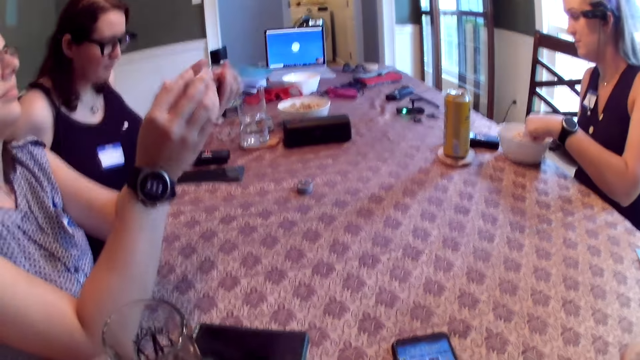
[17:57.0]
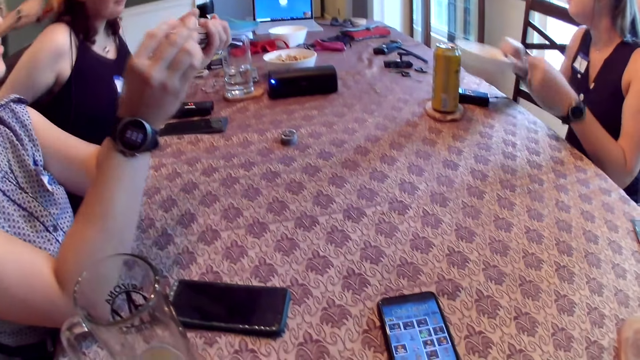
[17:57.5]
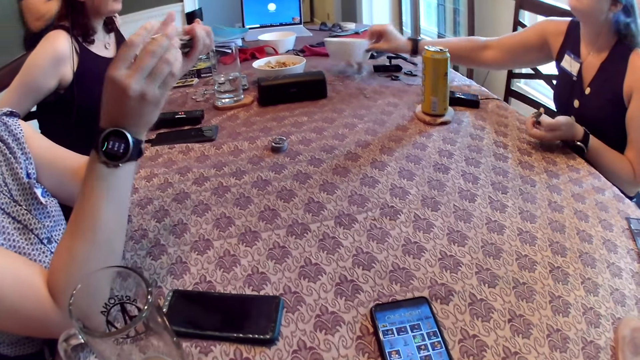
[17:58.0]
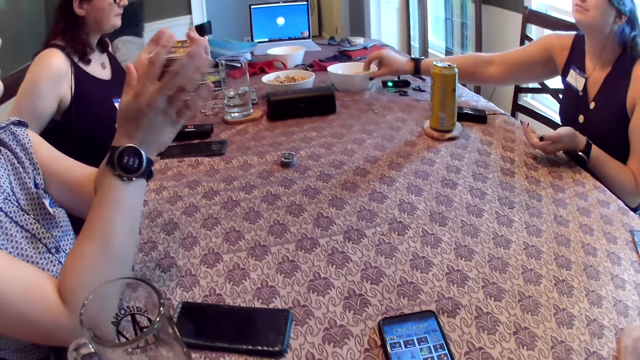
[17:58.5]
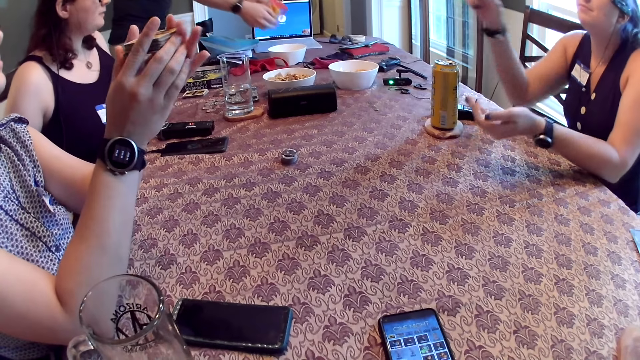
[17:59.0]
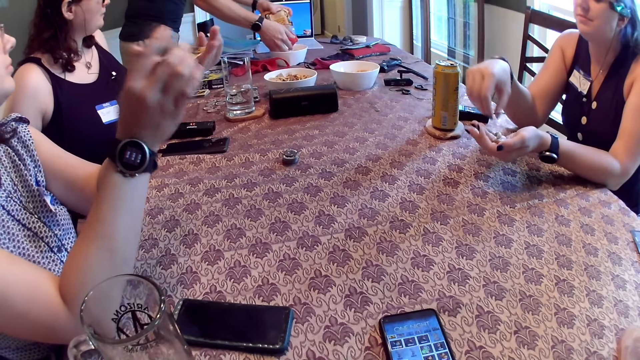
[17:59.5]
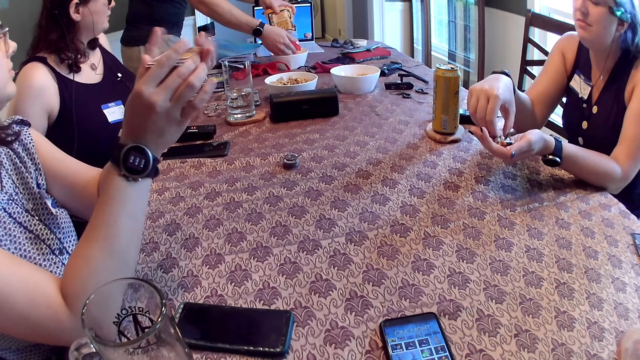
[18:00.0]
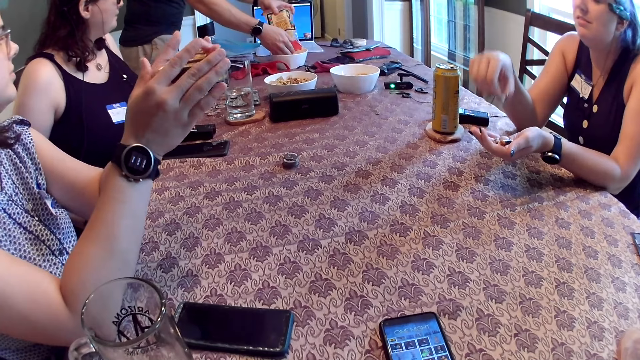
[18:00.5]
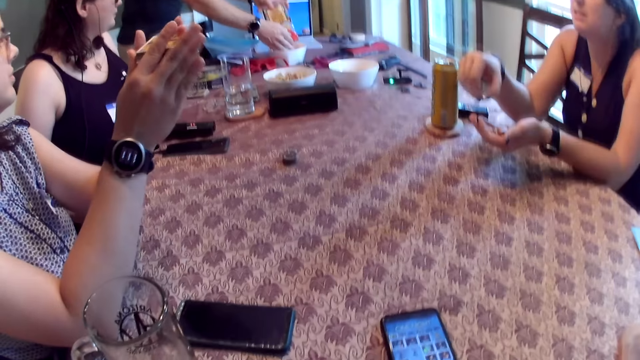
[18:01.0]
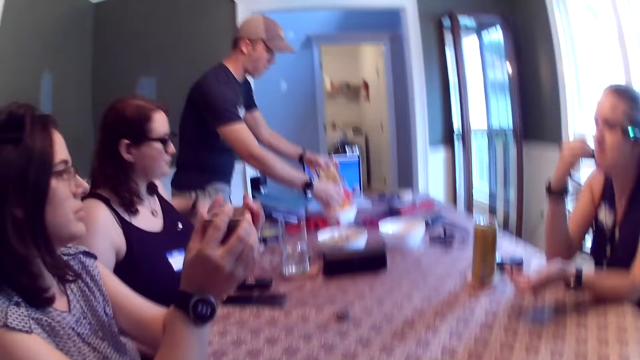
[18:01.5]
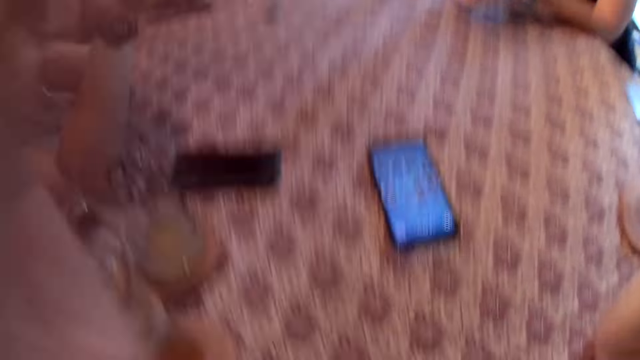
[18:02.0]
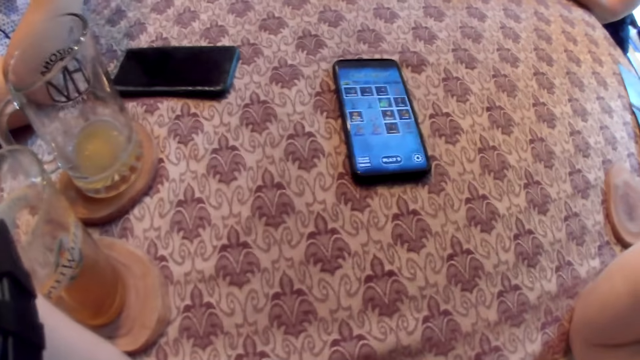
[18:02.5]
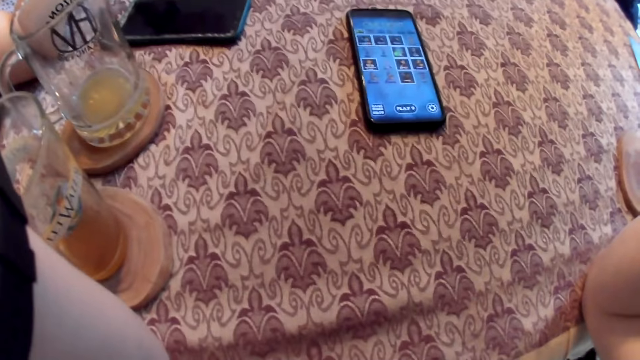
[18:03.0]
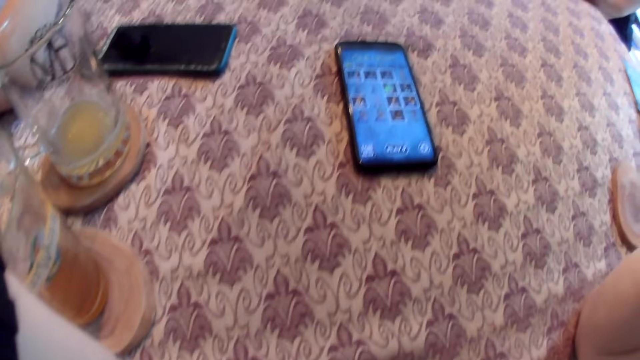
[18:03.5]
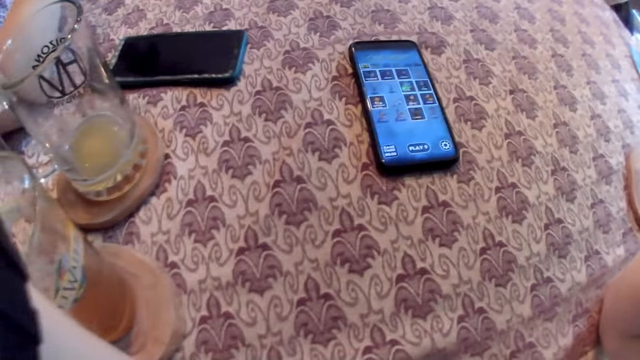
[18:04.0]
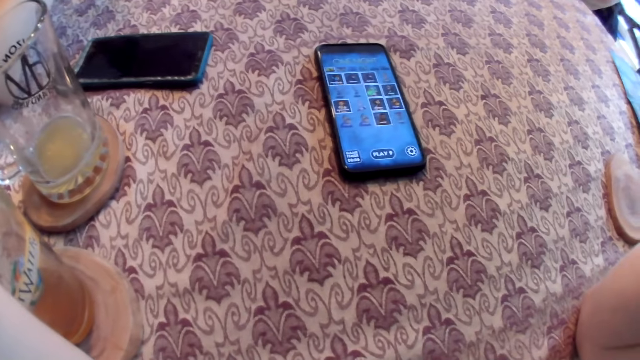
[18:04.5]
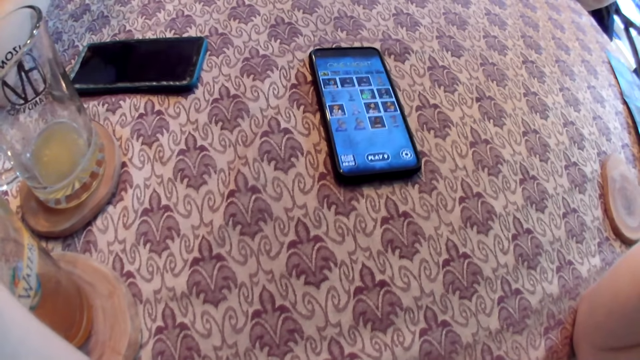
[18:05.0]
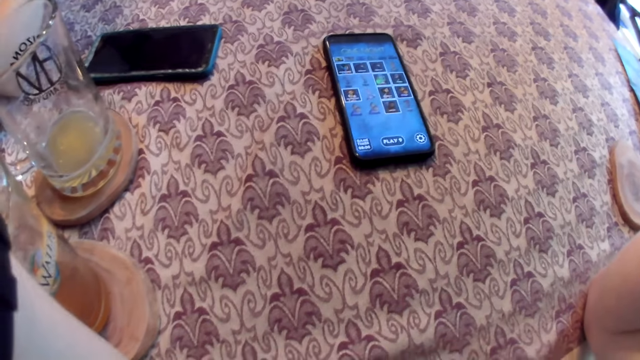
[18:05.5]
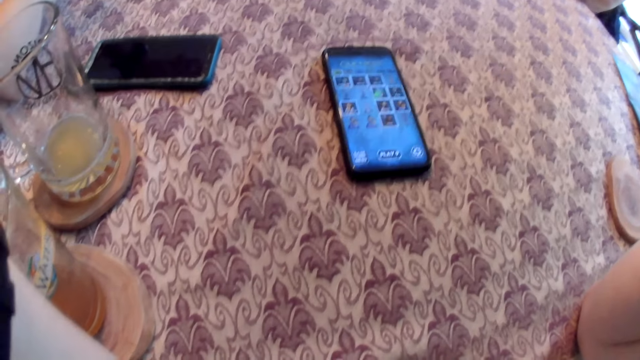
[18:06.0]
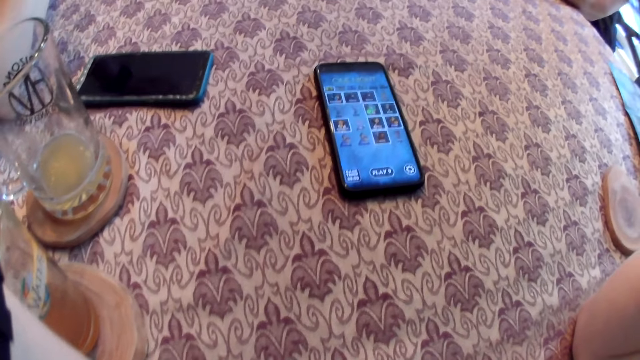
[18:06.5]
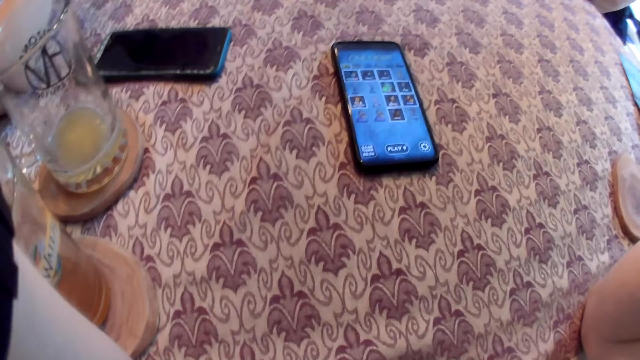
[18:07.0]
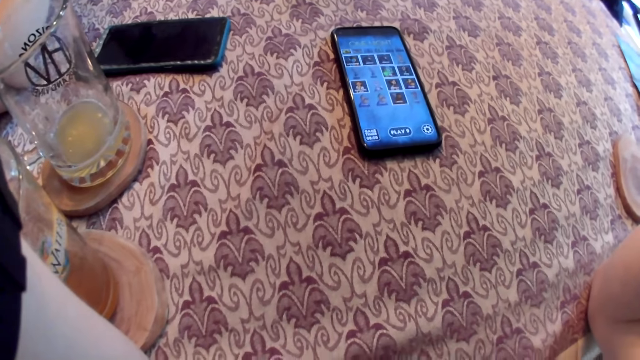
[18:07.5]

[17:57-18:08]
A man pours snack into the bowl on the table from a plastic in his hands. The camera wearer looks at the phone on the table.

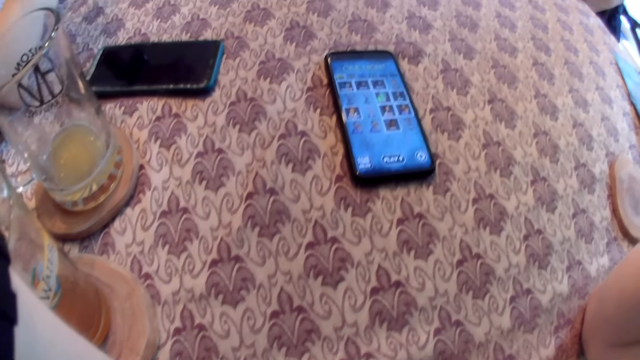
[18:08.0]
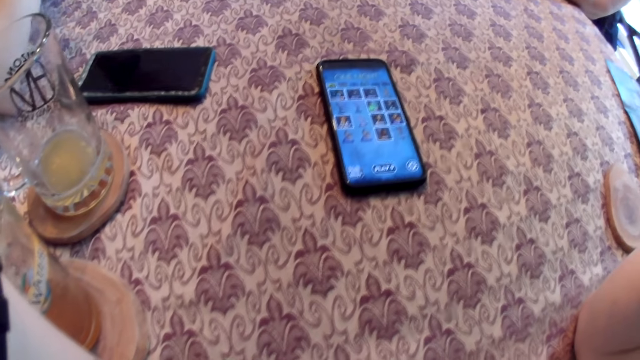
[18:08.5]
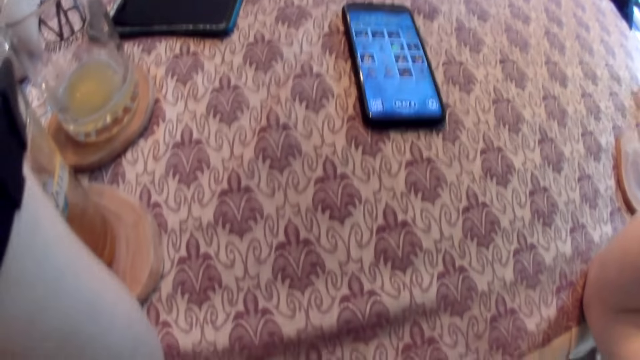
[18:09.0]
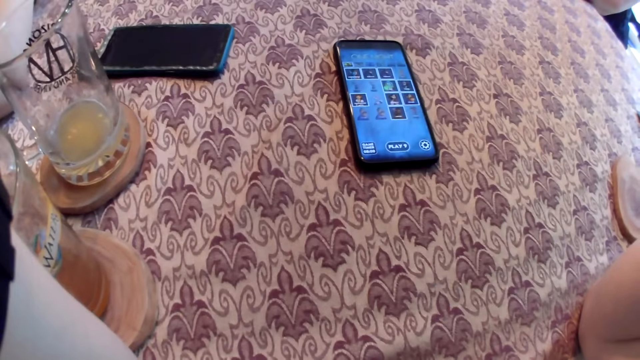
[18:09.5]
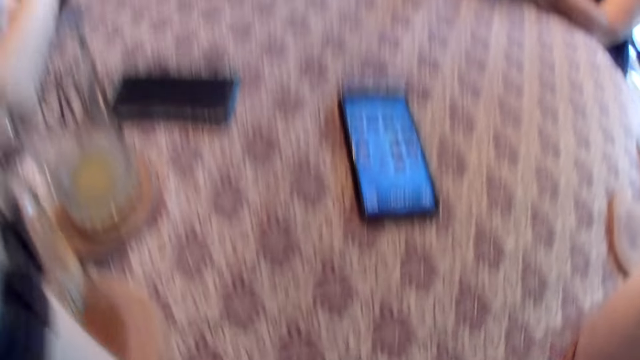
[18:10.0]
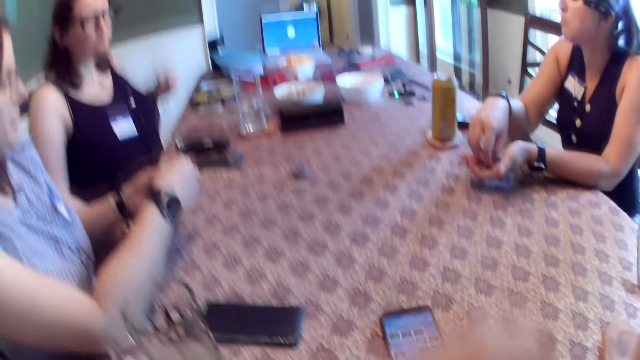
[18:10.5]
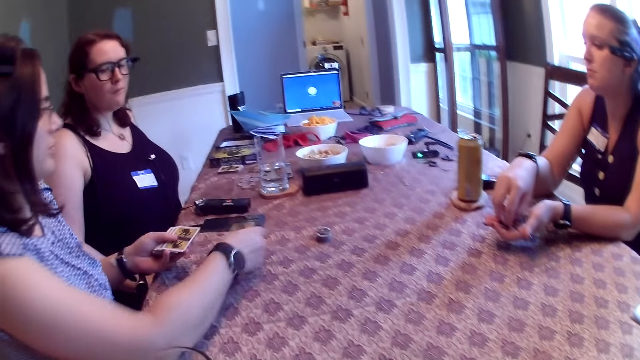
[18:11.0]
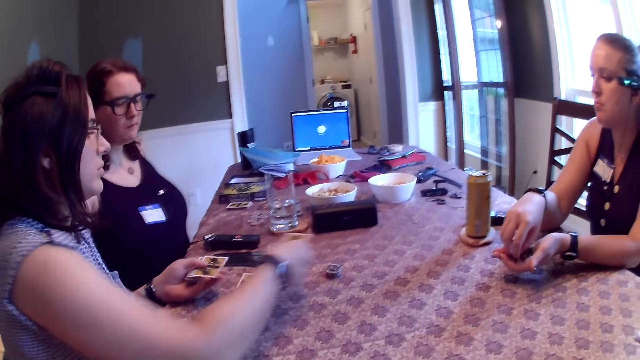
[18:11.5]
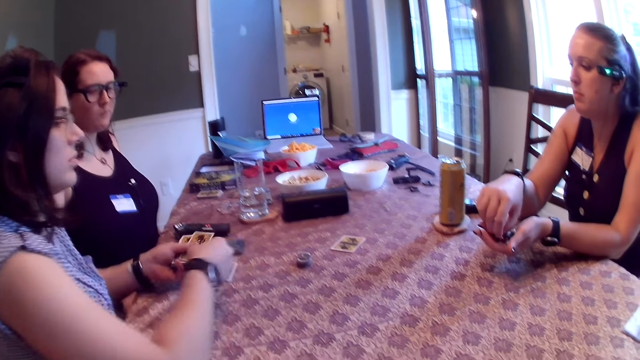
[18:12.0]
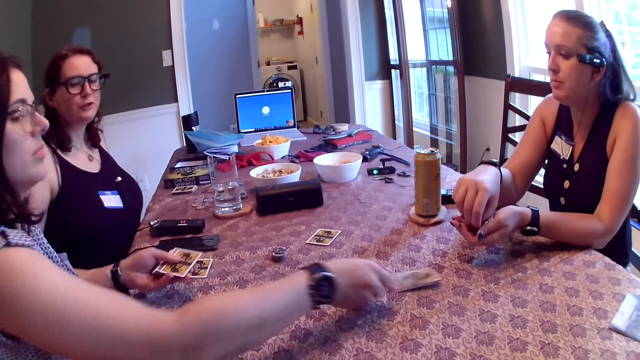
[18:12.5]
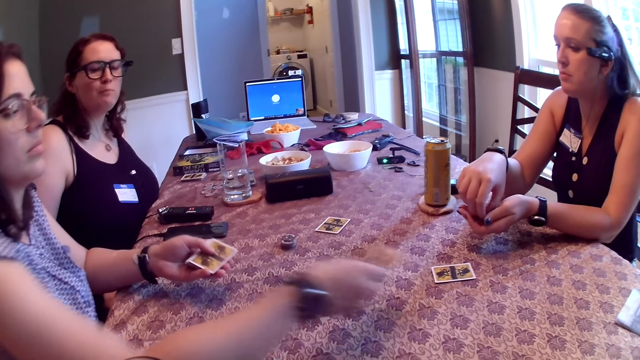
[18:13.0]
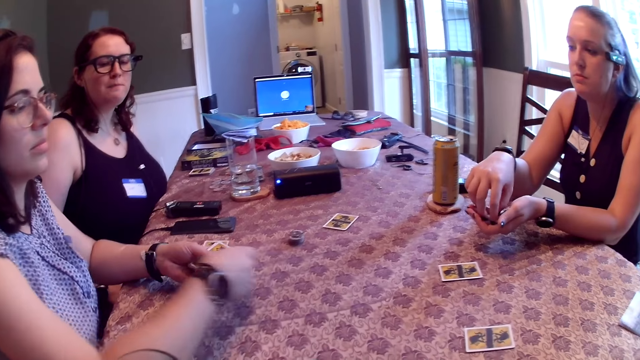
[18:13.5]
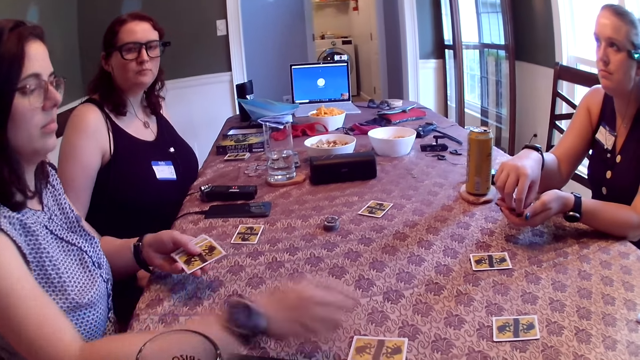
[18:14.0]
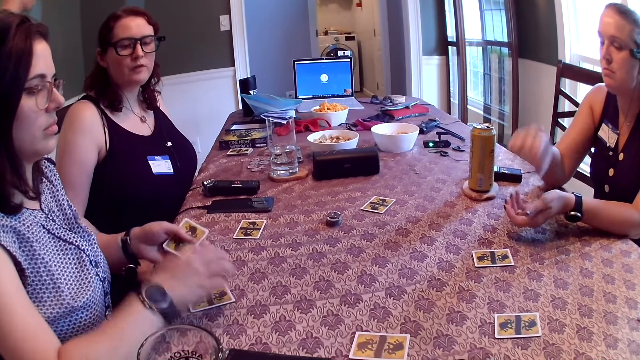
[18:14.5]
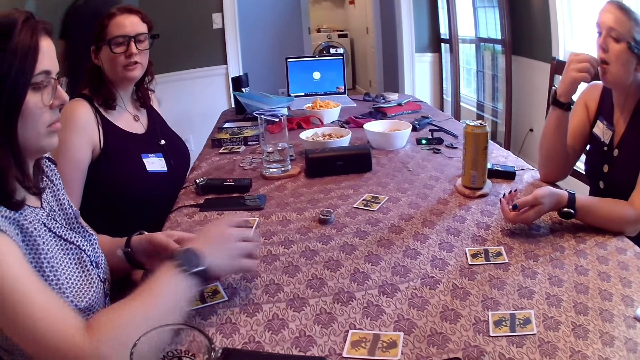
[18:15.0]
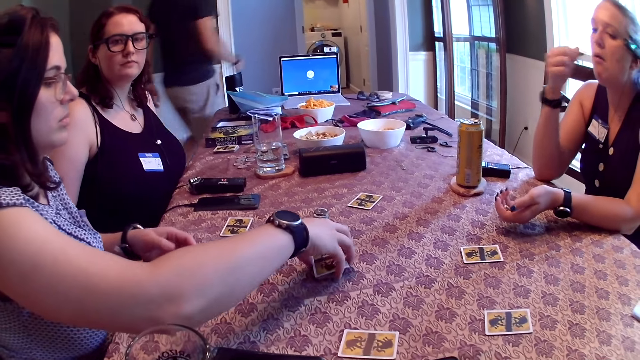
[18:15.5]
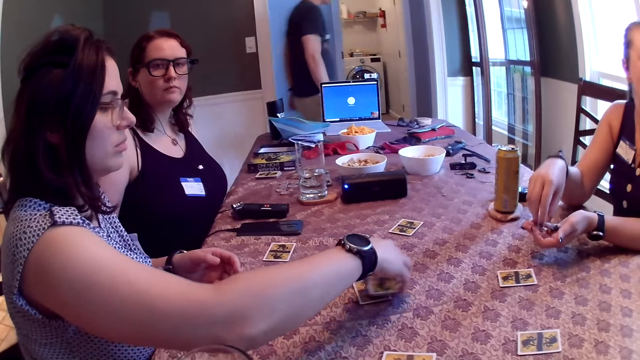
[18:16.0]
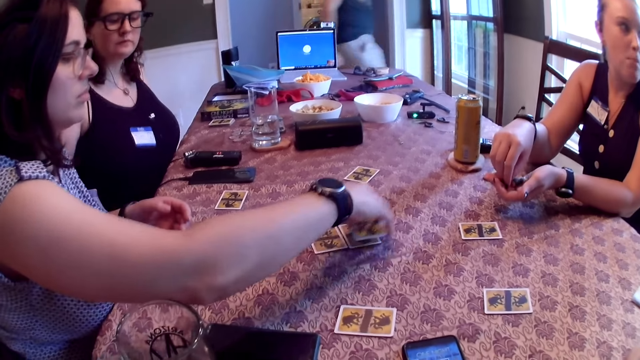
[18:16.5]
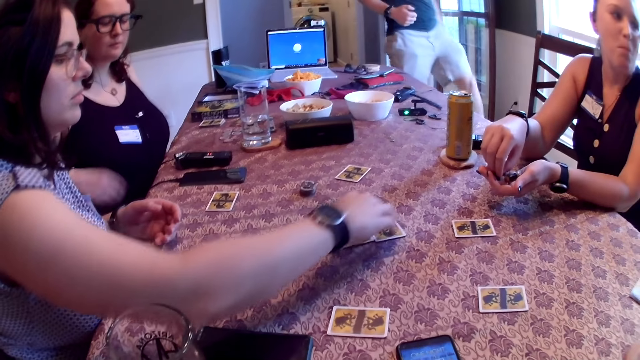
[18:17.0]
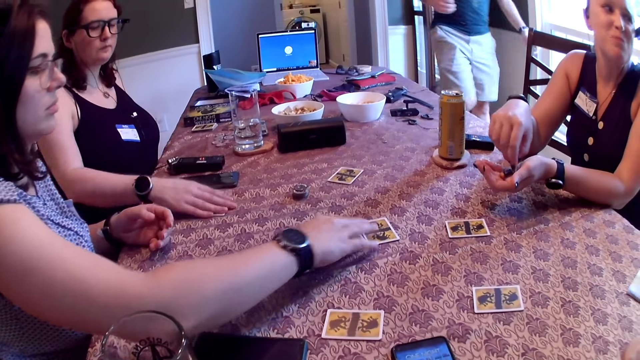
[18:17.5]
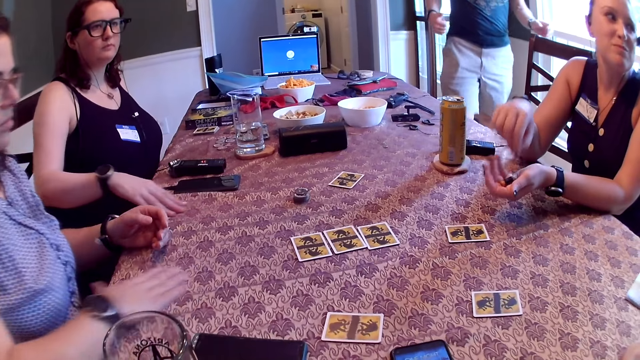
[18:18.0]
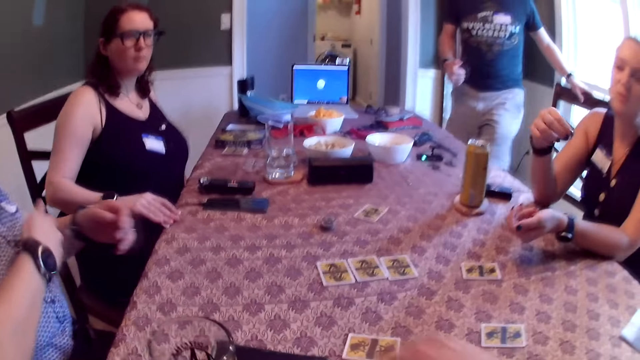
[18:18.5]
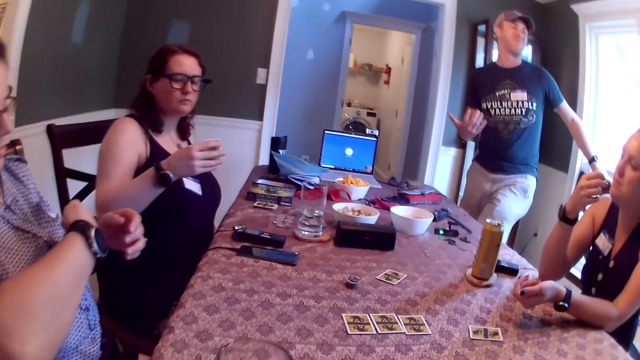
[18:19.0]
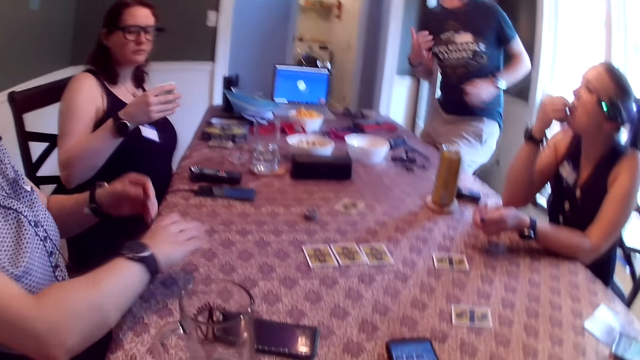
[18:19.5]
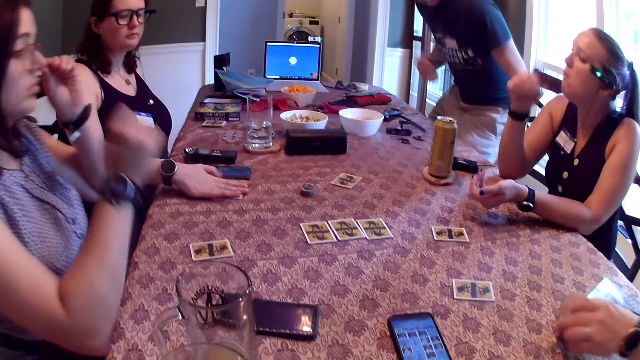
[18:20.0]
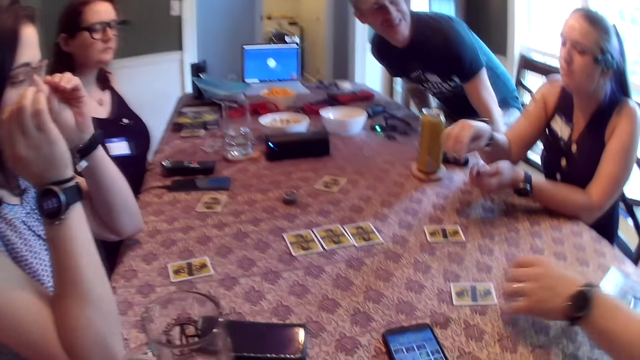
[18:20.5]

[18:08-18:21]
A girl drops cards on the table. A woman shares the card in her hands on the table. Another woman eats the chip in her left hand with her right hand. A third woman drops the card in her right hand on the table repeatedly. The first woman picks up the card on the table with her right hand. The third woman picks up the card from the table with her right hand and checks the card in her right hand. The first woman checks the card in her right hand. The third woman drops the card in her right hand on the table. The first woman drops the card in her right hand on the table. A man sits on a chair at the table. The third woman touches her glasses with her hands.
